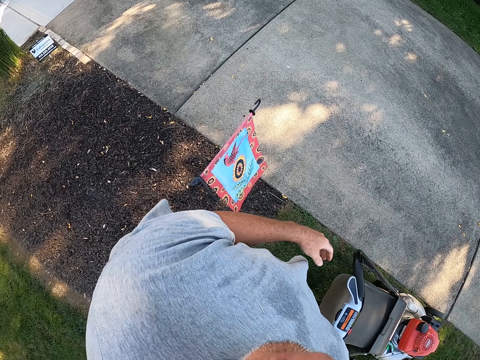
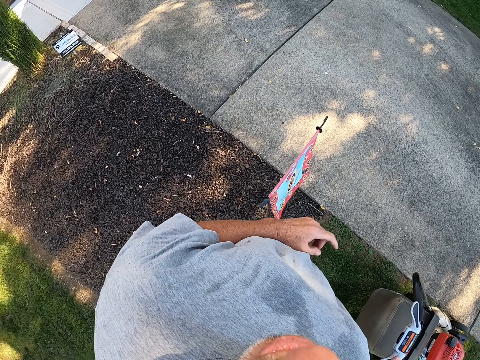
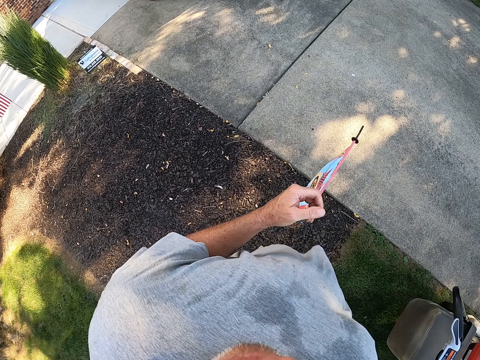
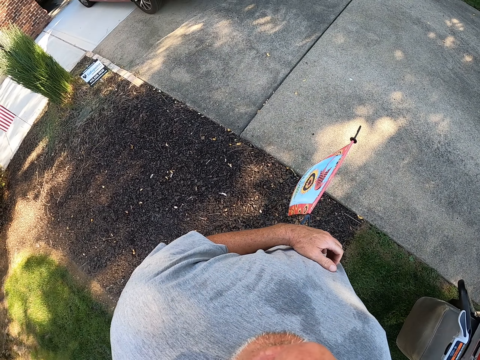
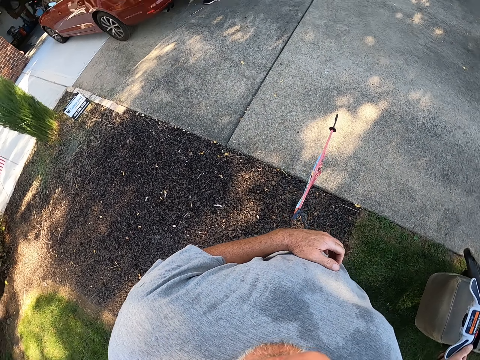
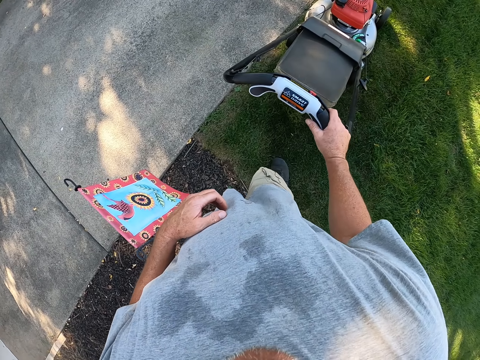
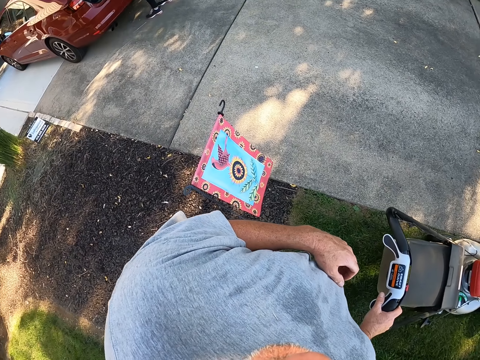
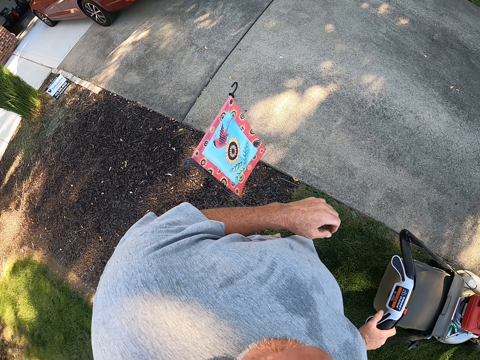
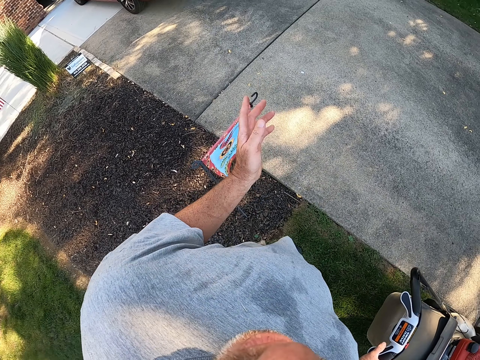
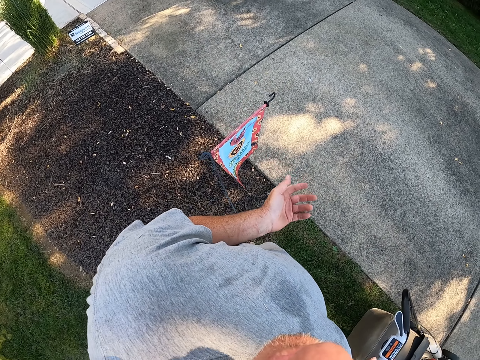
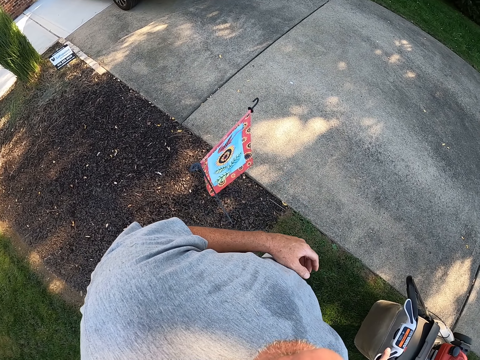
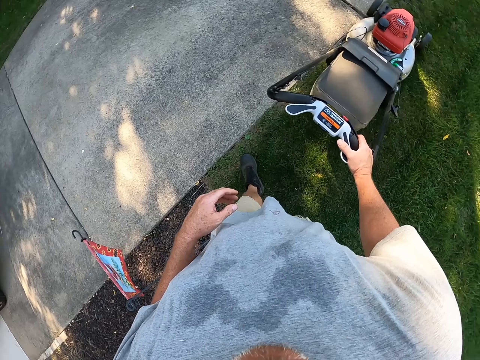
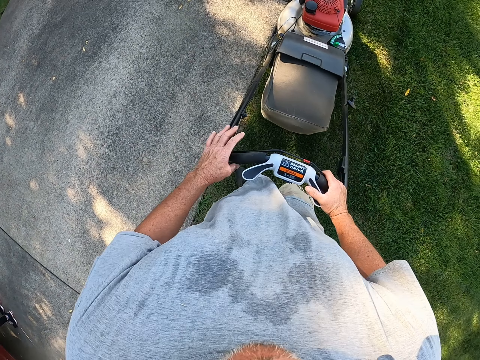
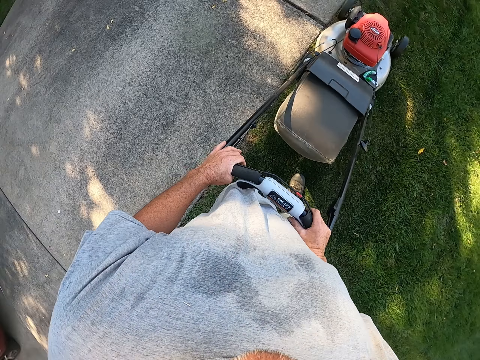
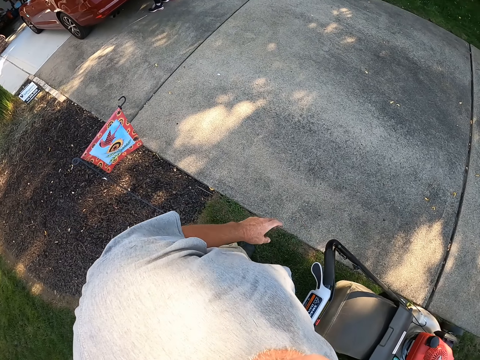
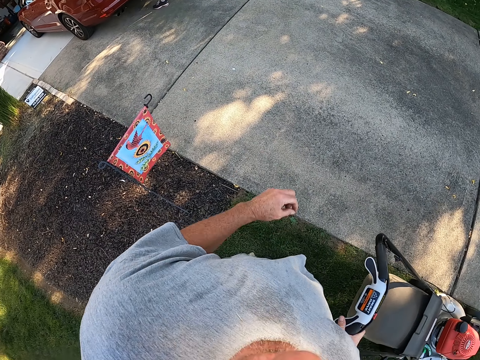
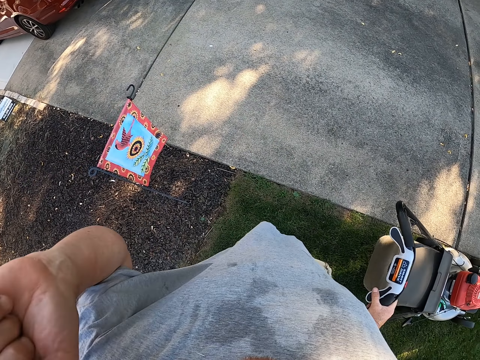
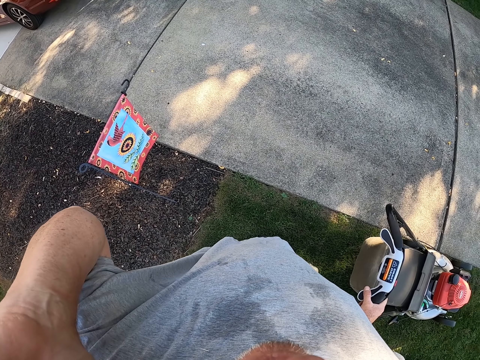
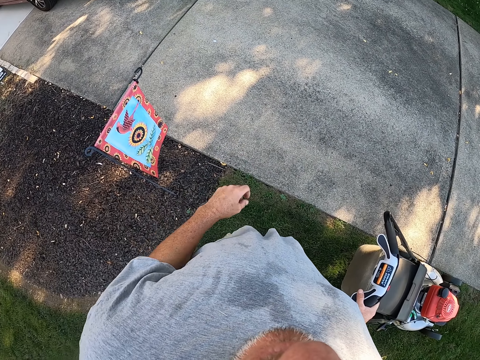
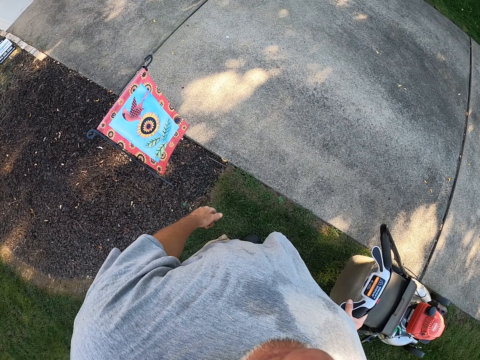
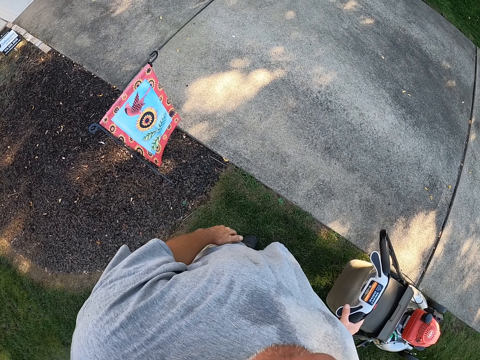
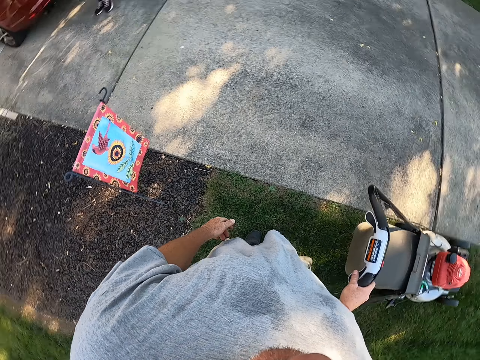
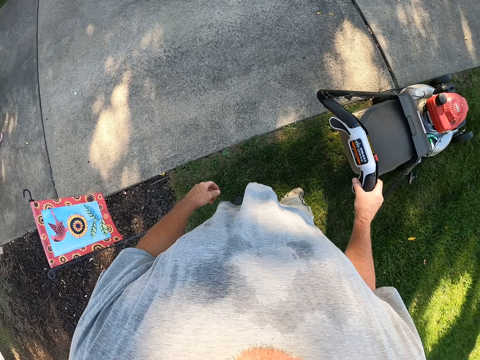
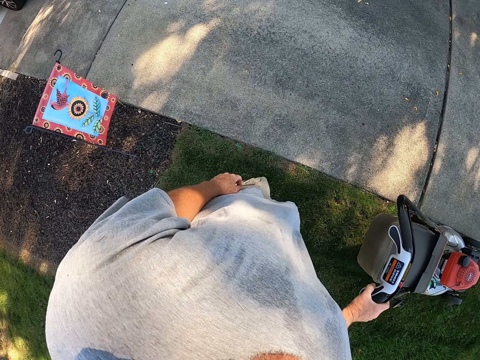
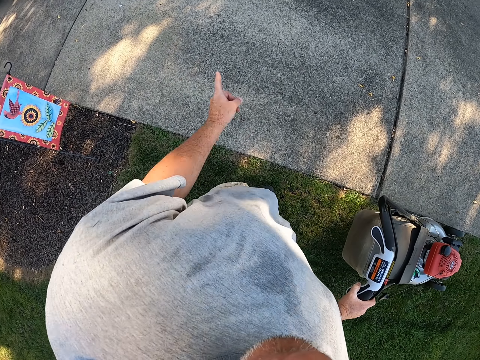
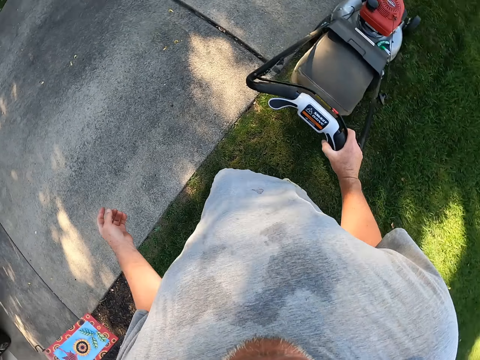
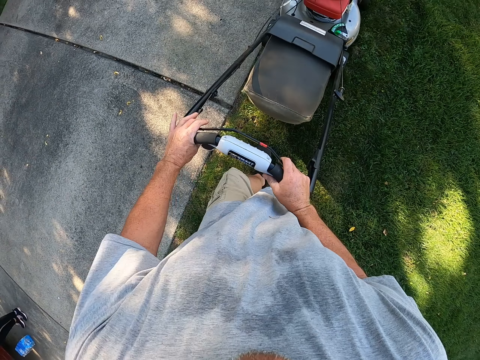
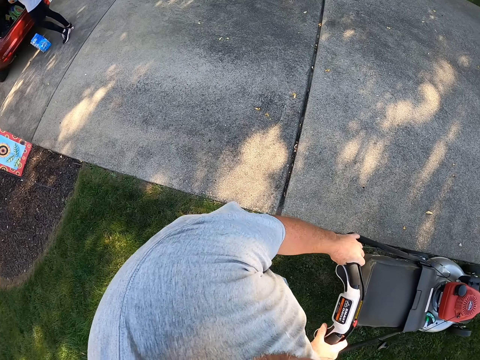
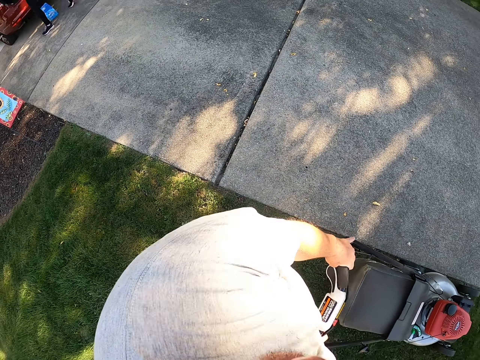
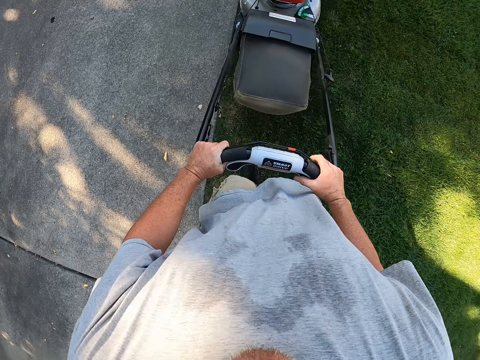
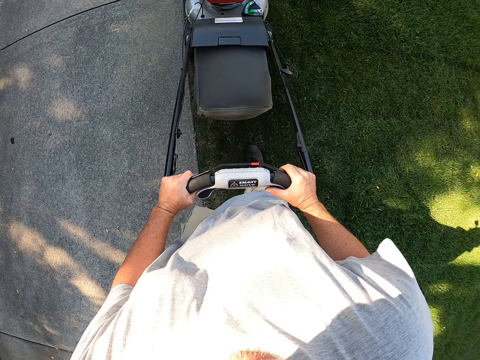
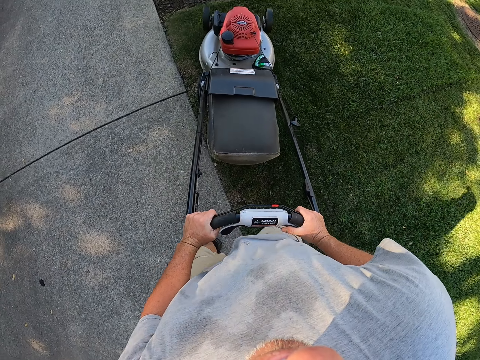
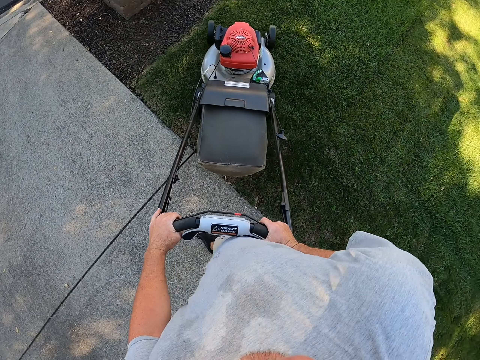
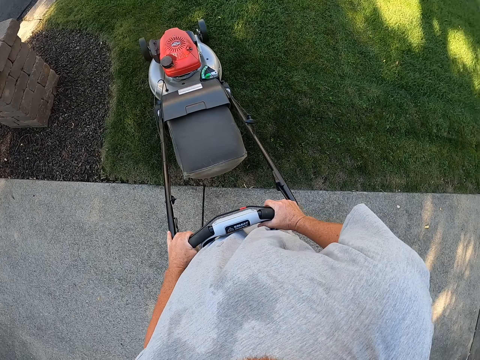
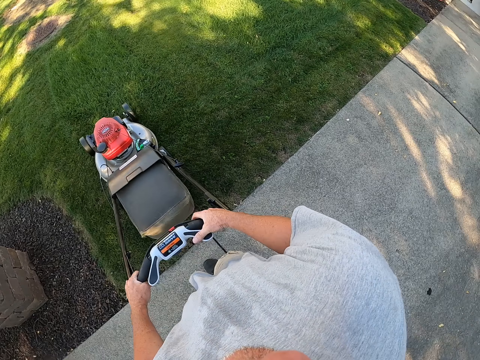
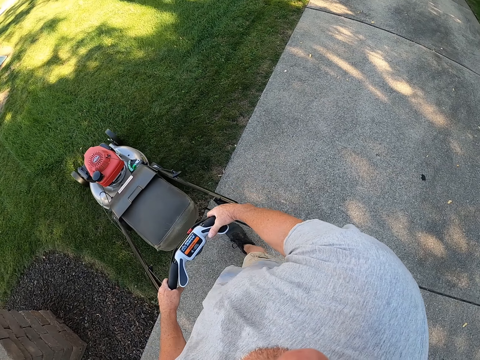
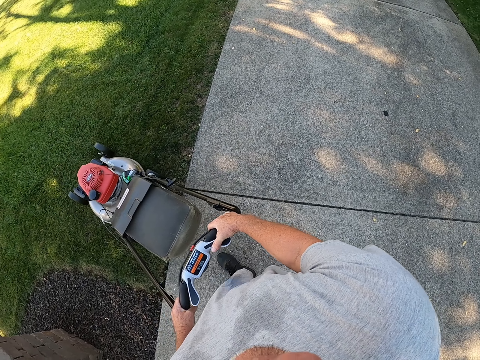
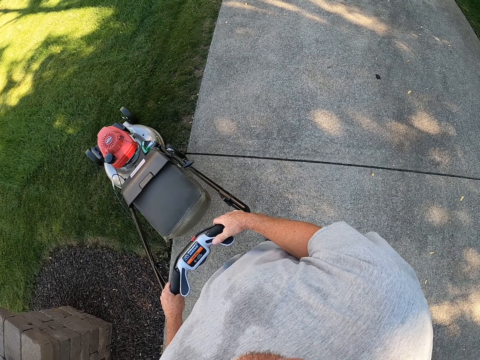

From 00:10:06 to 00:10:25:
The camera wearer stands beside the flag. They point aside. They move the left hand. They raise the hand up. They hold the lawnmower. They look aside. They raise the left hand. They lower the left hand. They point aside. They trim grass on the compound. They walk with the lawnmower. They change direction.

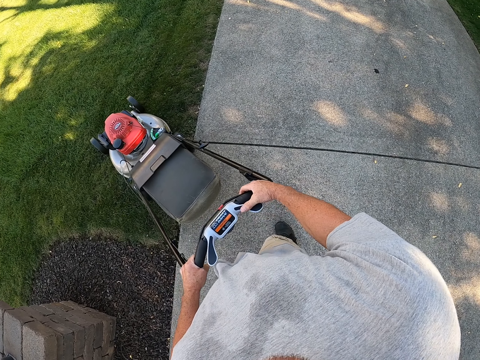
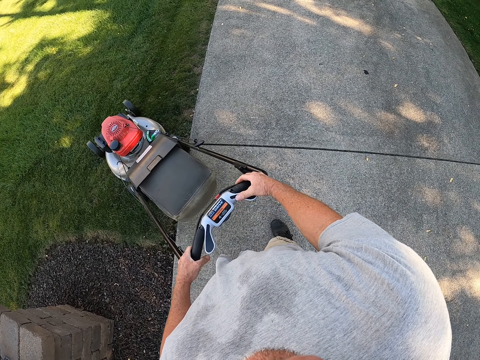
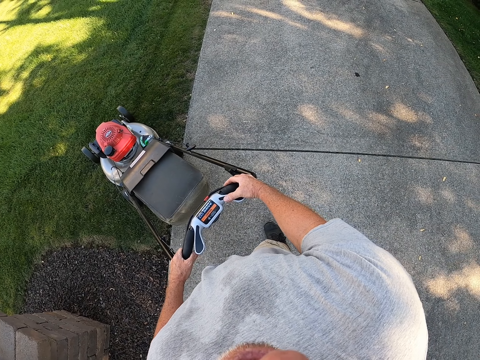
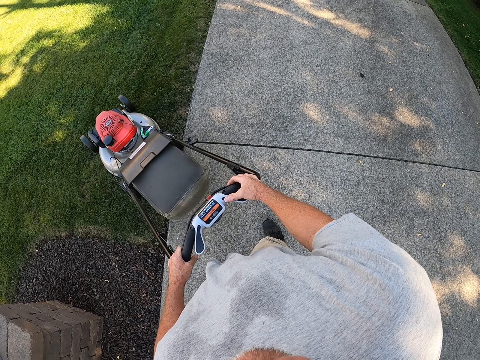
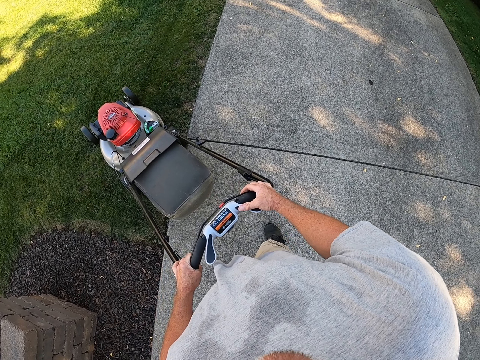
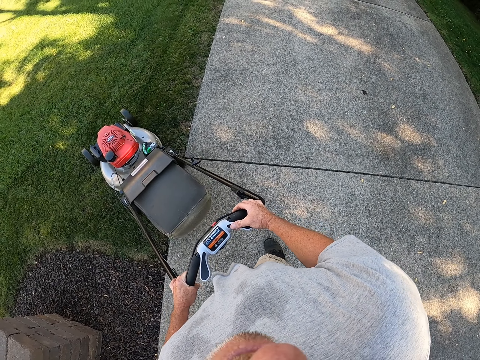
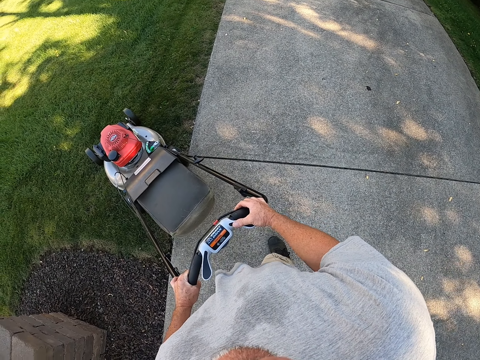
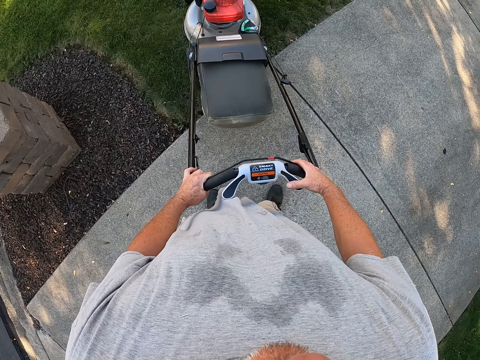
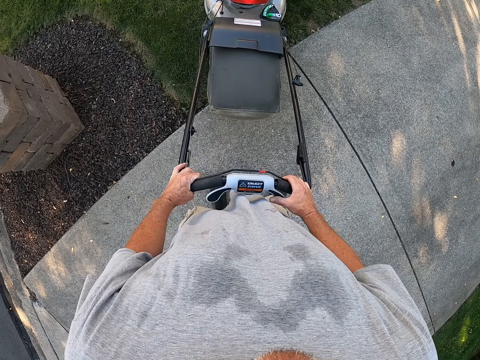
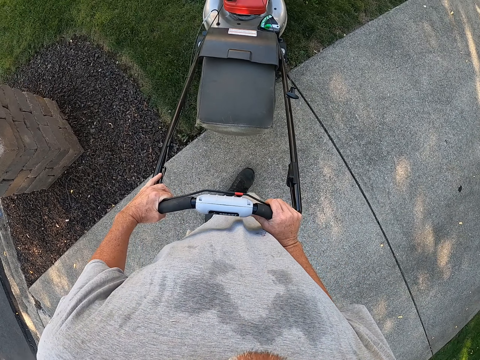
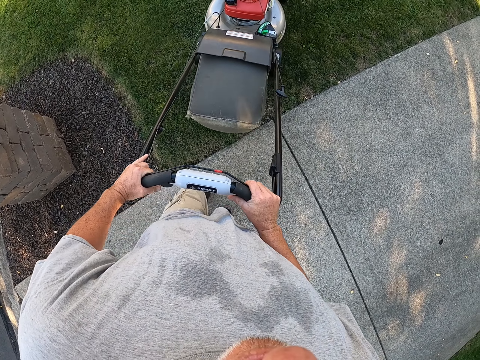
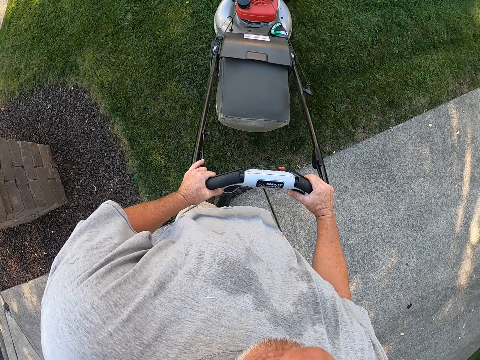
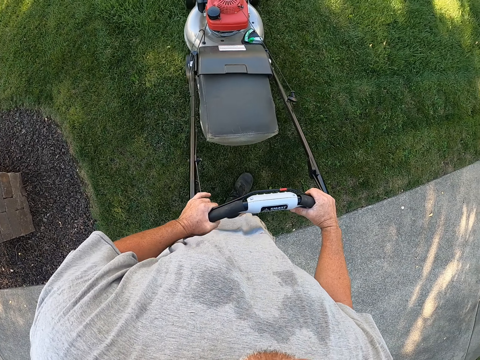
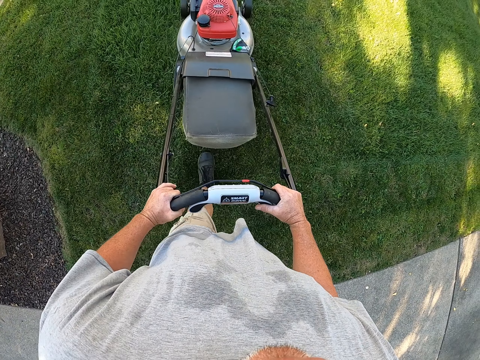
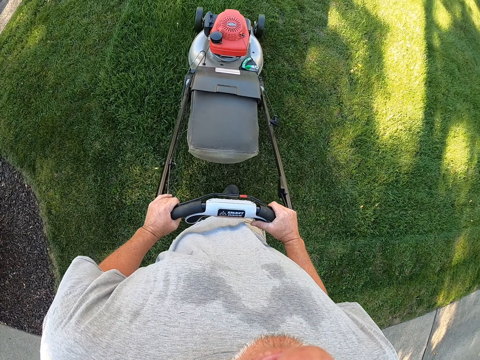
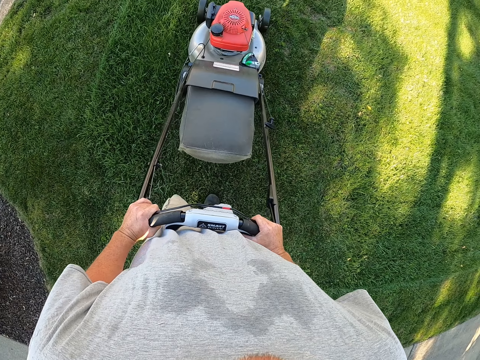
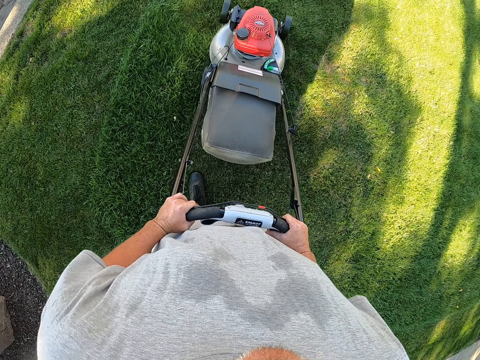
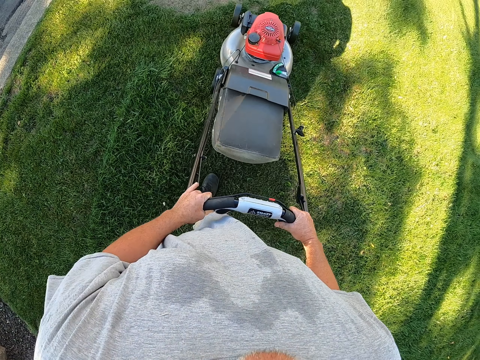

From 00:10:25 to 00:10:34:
The camera wearer stands on the path. They trim grass on the compound.
